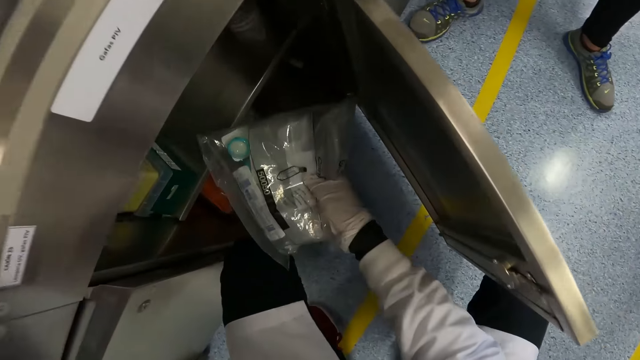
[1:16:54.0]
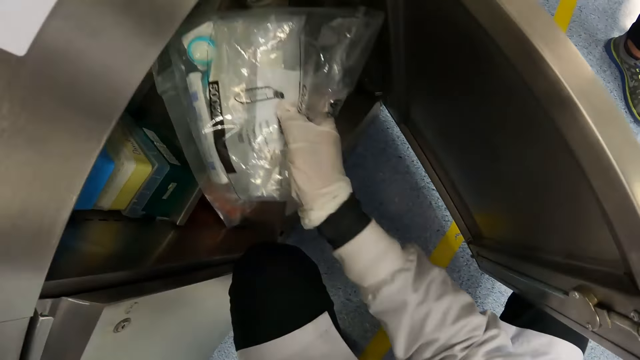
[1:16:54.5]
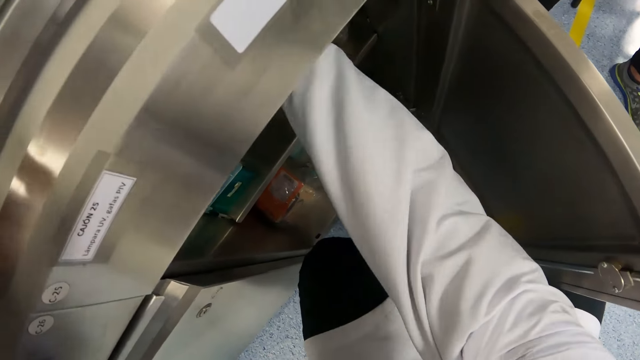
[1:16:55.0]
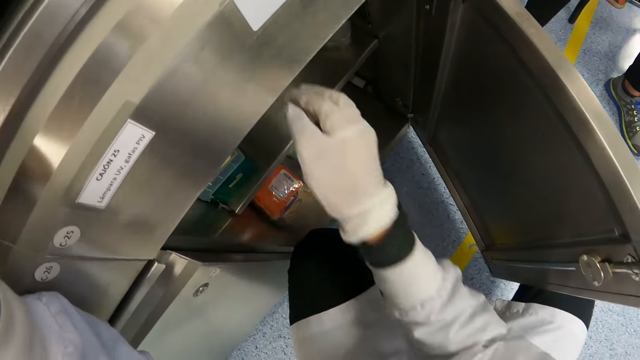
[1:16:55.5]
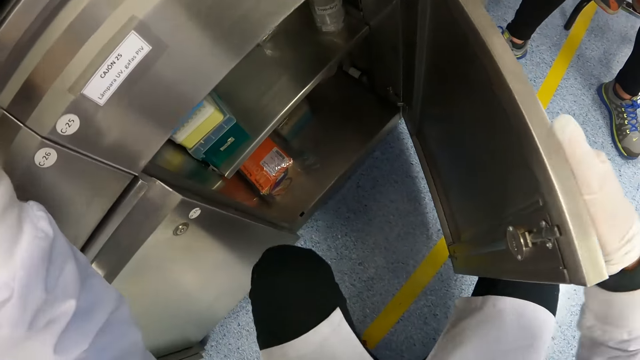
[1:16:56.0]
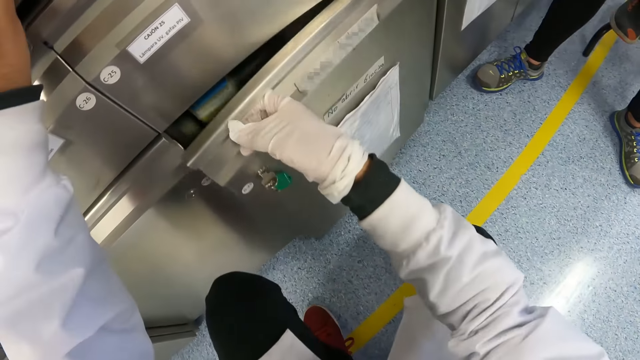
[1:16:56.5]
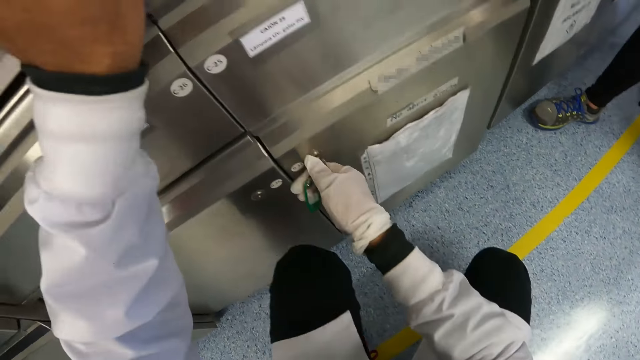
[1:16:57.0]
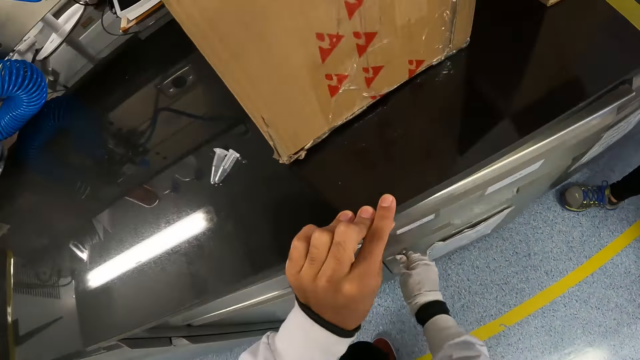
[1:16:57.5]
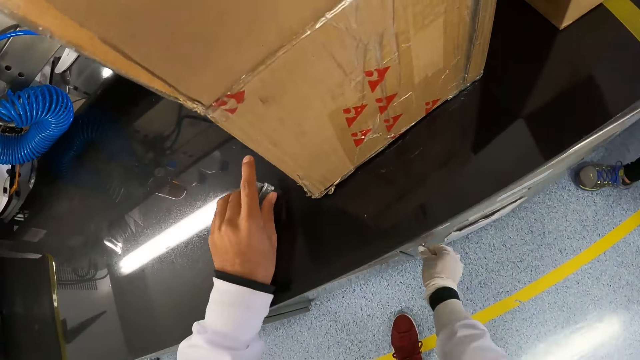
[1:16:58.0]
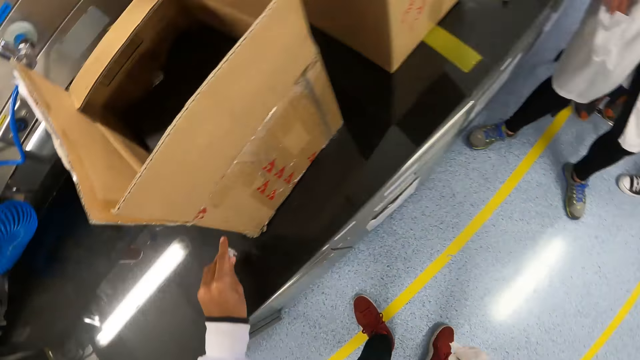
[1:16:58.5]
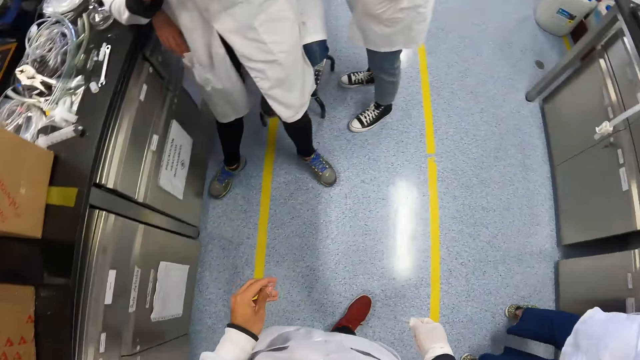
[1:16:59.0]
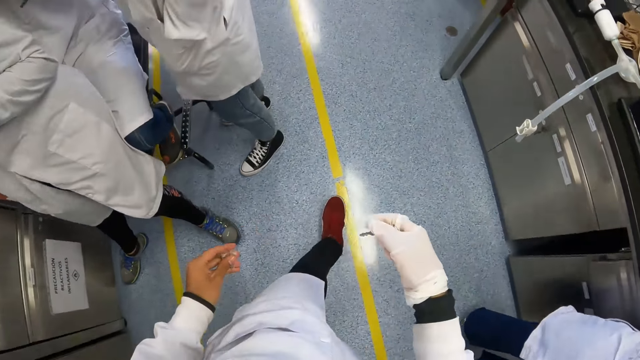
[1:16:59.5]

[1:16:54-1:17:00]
The camera wearer holds the cabinet with his left hand. He puts the plastic bag in the cabinet with his right hand. He closes the cabinet with his right hand. He turns a key in the cabinet with his right hand. He locks the cabinet. He takes the key from the cabinet with his right hand. He picks the tubes from the cabinet with his left hand. He walks around and walks past a woman.

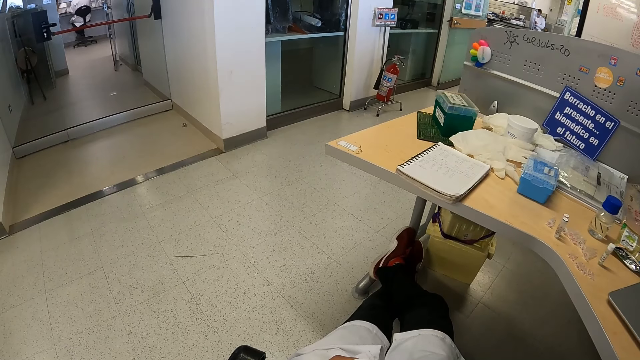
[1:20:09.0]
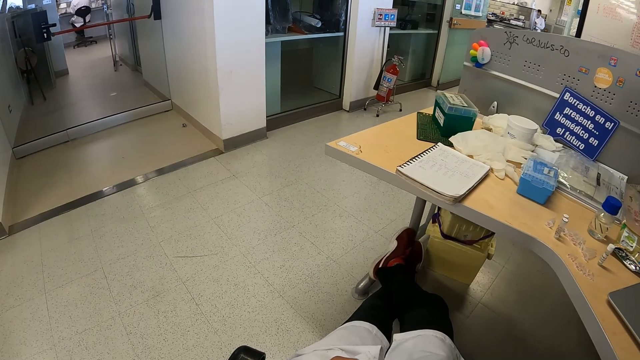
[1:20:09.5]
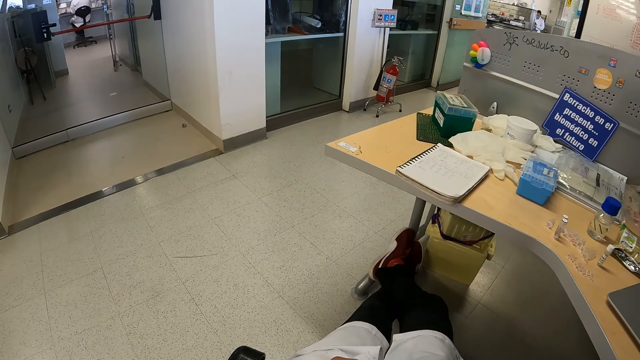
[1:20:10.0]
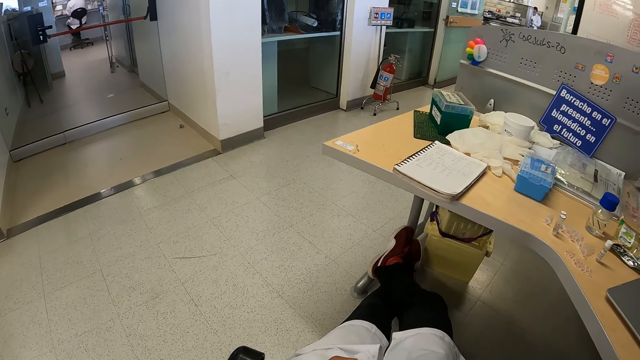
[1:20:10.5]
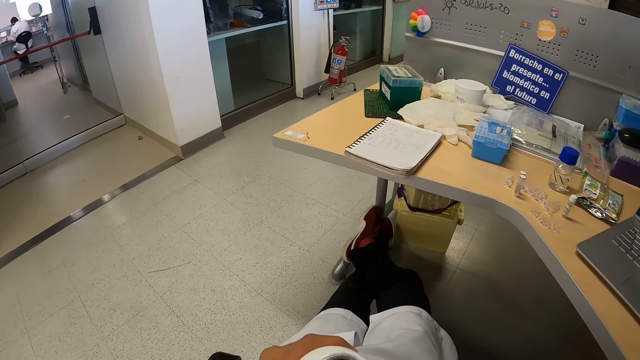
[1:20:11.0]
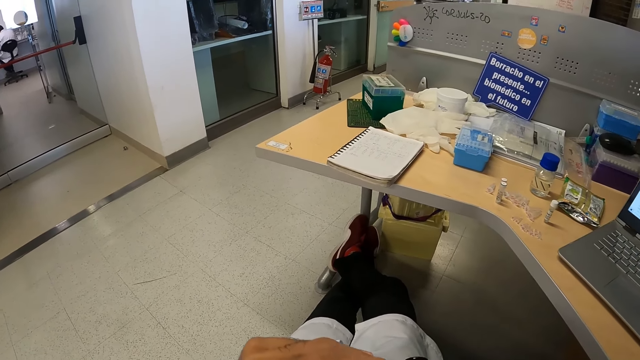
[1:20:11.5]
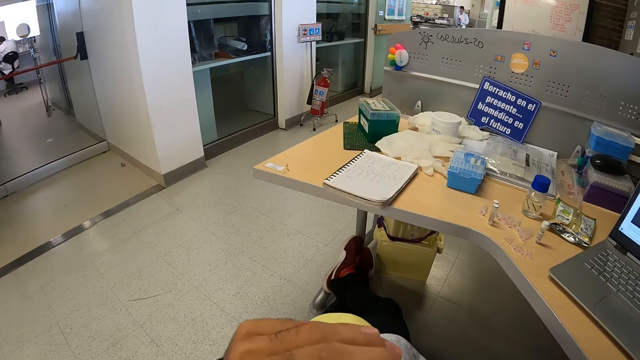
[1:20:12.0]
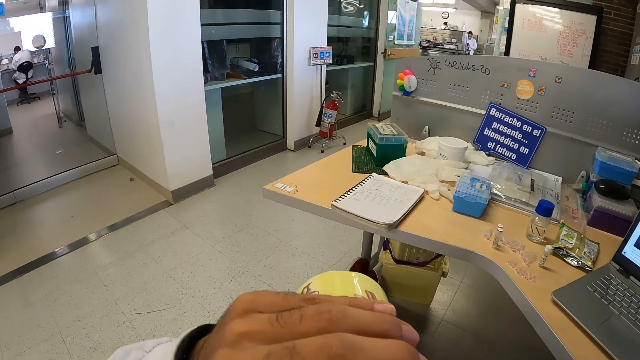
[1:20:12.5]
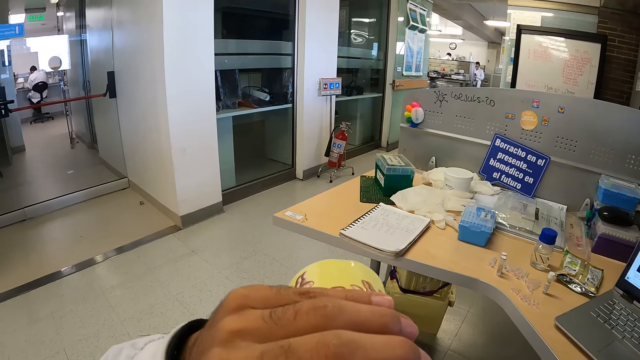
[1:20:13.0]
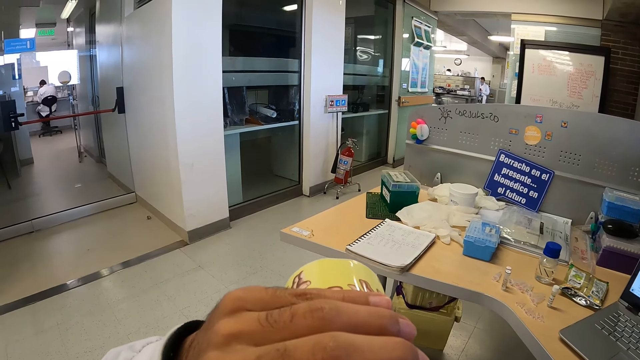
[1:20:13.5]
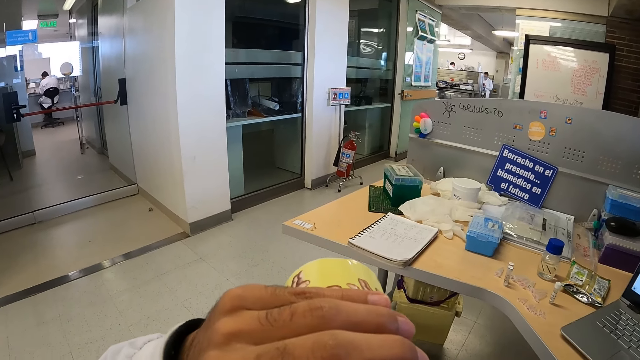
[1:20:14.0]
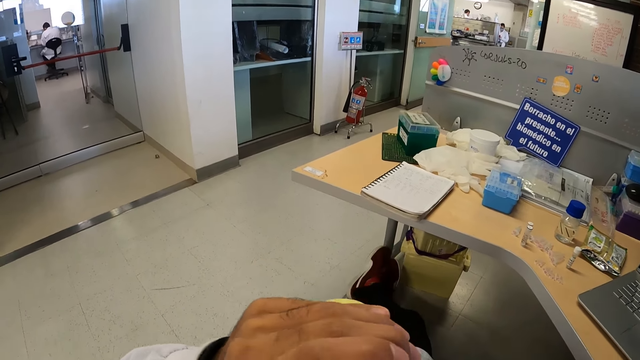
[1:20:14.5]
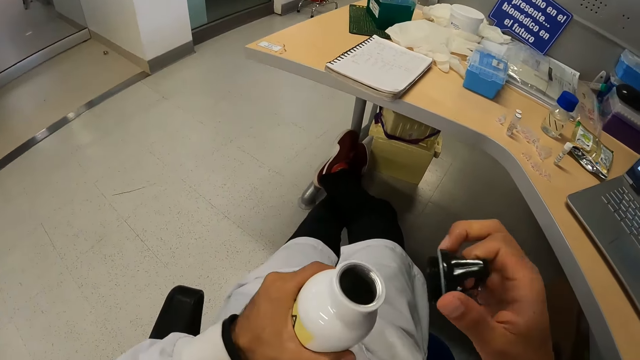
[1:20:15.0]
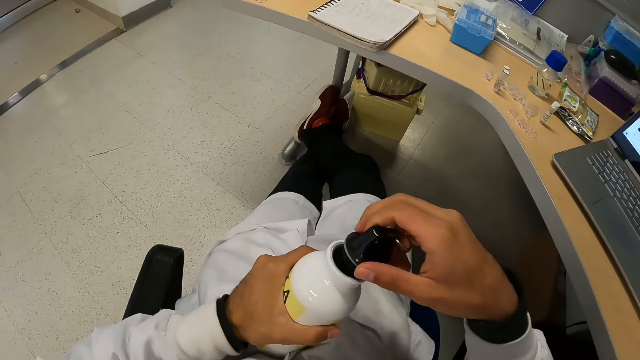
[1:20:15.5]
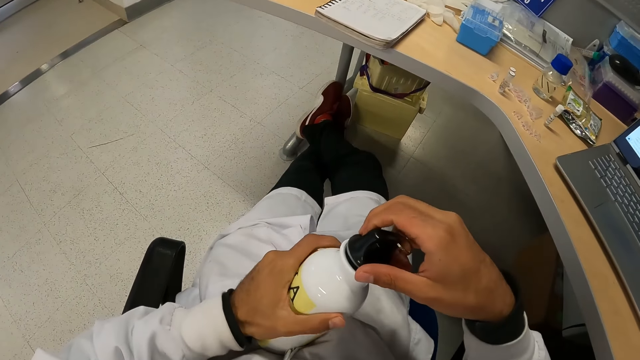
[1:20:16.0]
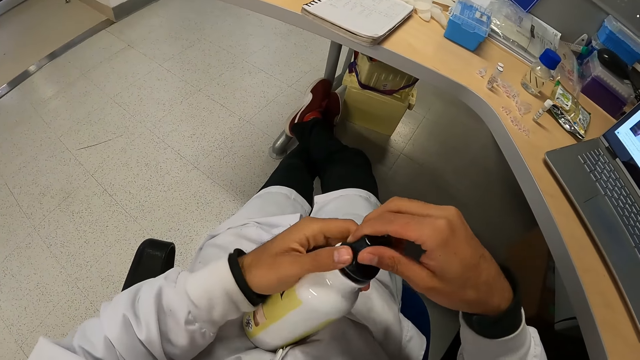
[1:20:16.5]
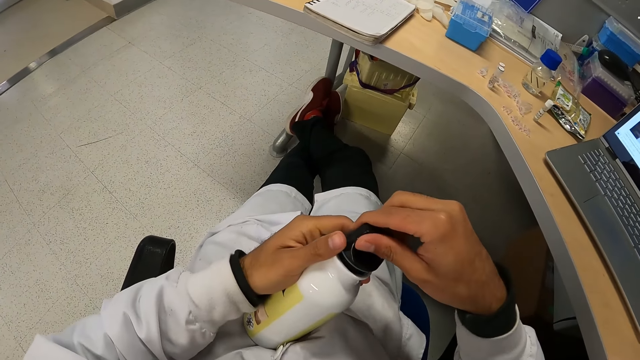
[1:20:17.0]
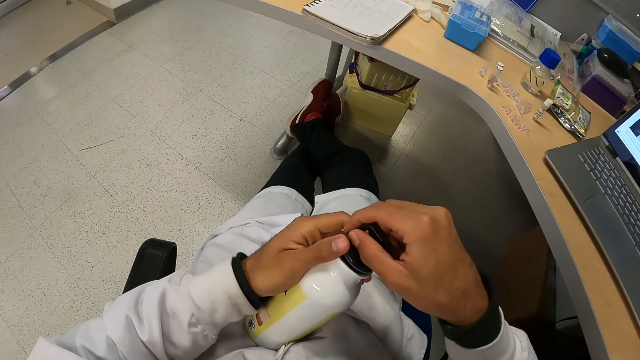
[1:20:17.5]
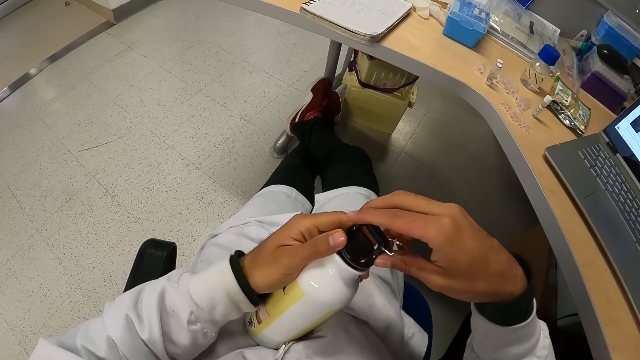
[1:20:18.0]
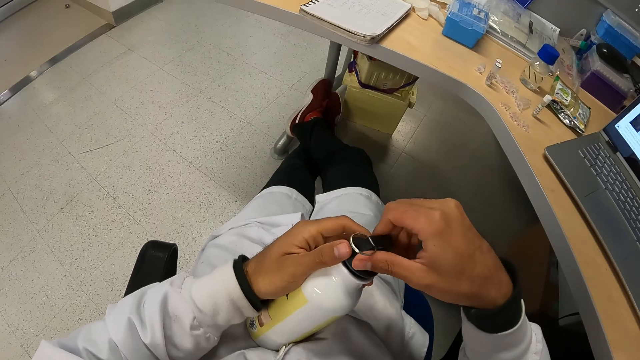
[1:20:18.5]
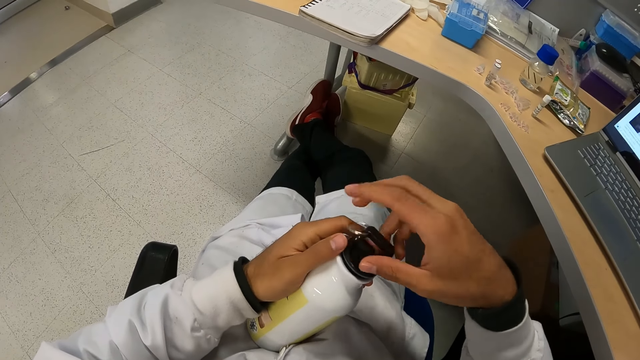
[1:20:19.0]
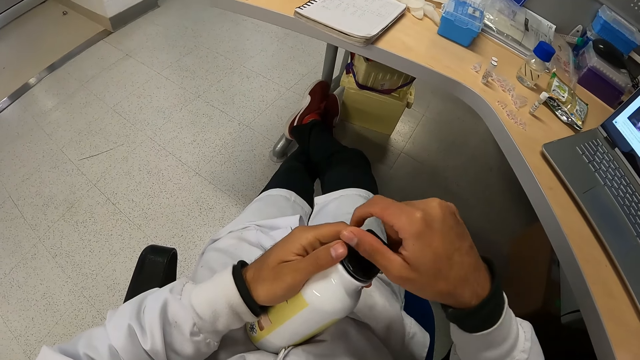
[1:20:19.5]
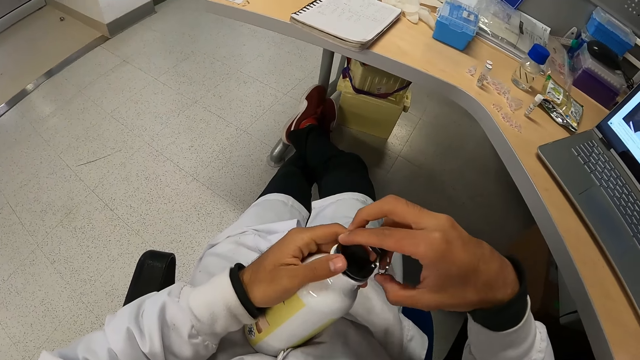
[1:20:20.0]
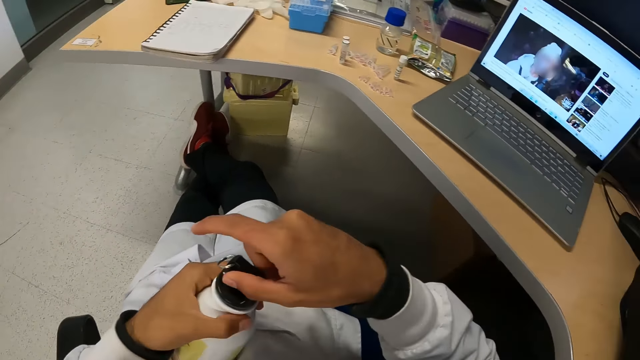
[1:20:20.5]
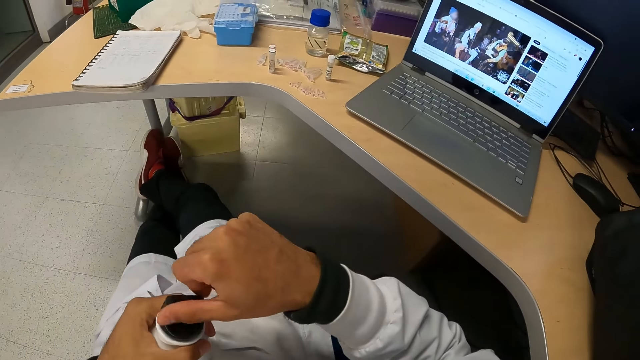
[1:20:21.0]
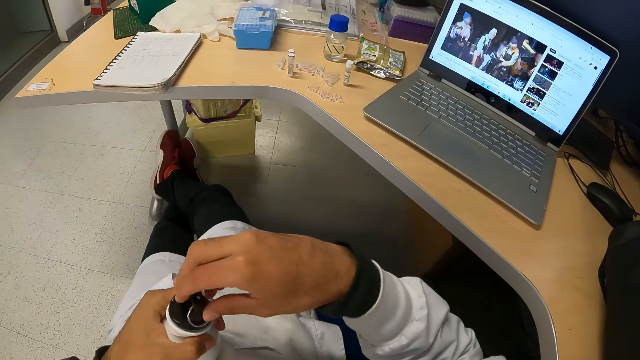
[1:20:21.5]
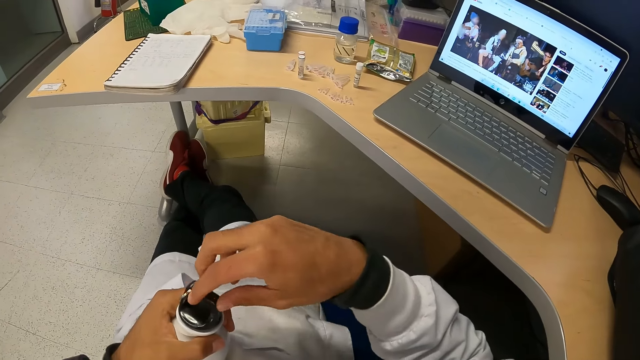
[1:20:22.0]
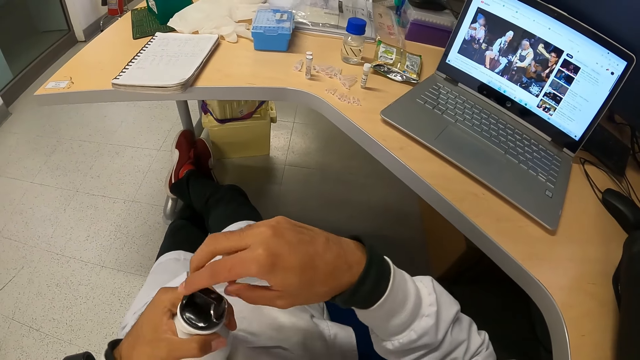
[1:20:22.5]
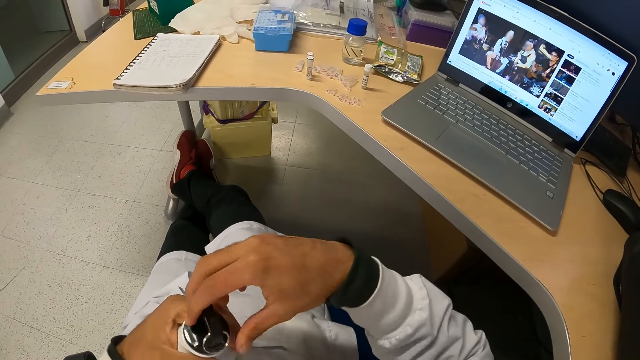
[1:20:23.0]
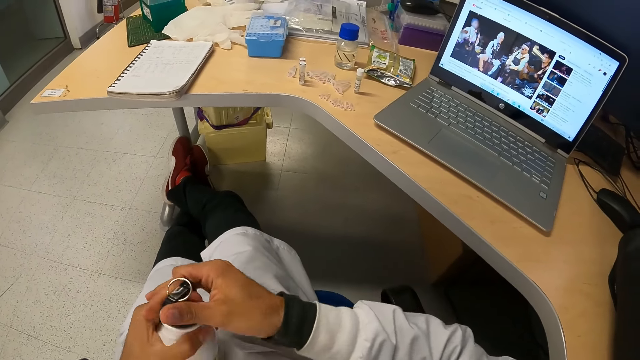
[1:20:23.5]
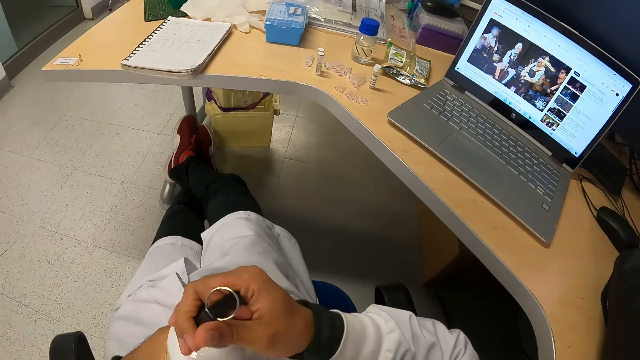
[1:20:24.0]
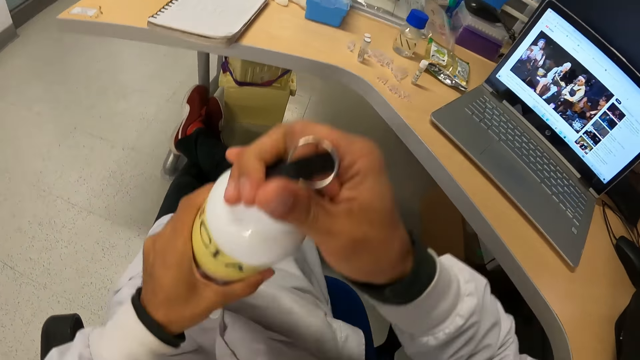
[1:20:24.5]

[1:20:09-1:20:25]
The camera wearer drinks water from the bottle with his left hand. He closes the bottle in his left hand with the lid in his right hand.
